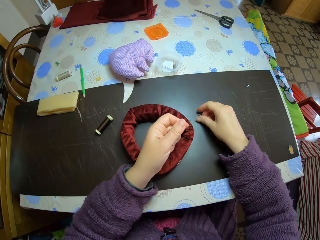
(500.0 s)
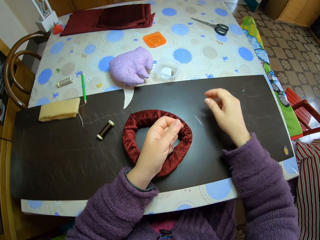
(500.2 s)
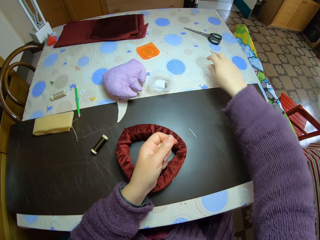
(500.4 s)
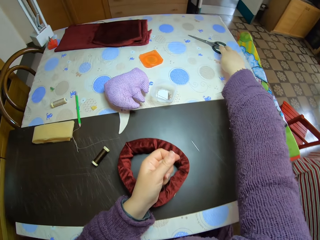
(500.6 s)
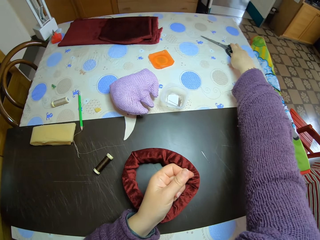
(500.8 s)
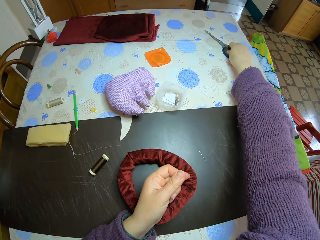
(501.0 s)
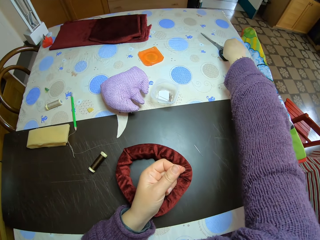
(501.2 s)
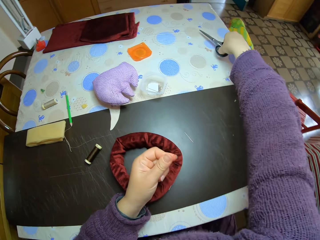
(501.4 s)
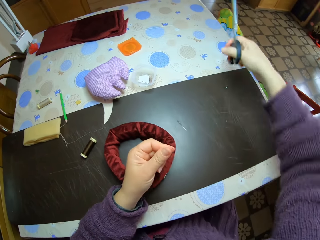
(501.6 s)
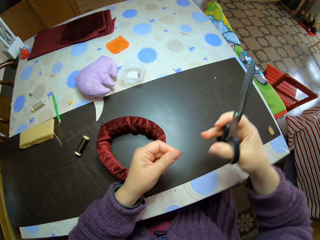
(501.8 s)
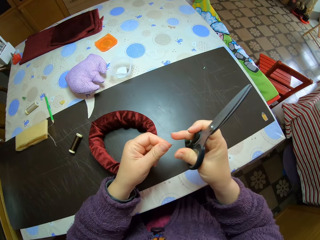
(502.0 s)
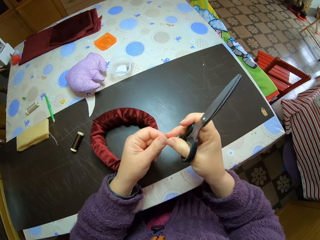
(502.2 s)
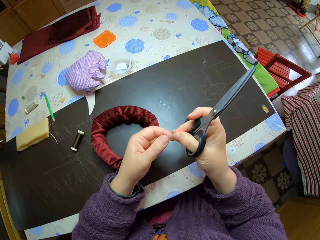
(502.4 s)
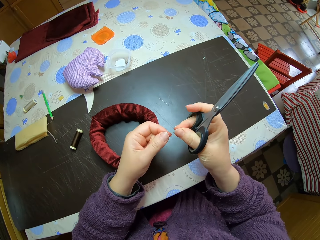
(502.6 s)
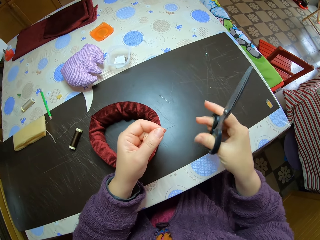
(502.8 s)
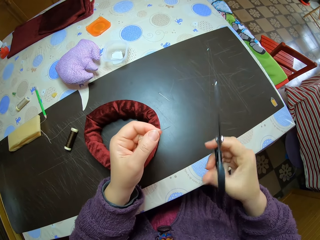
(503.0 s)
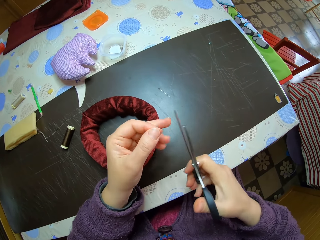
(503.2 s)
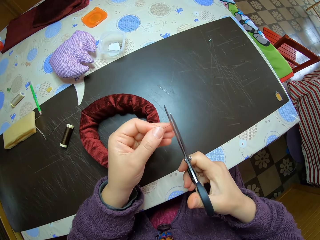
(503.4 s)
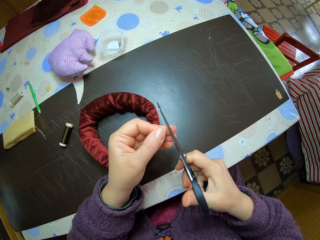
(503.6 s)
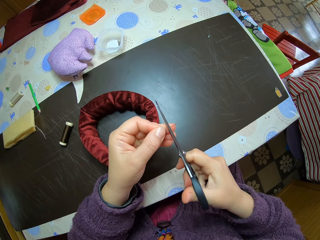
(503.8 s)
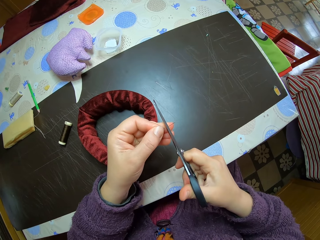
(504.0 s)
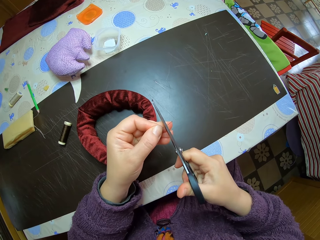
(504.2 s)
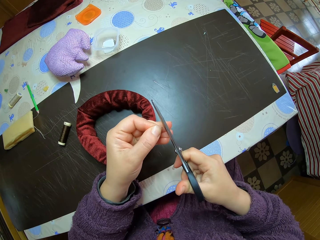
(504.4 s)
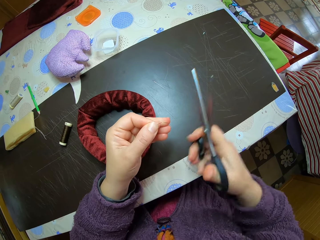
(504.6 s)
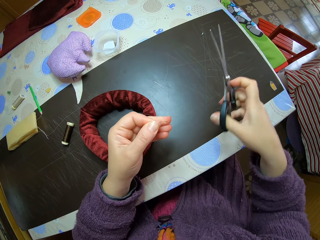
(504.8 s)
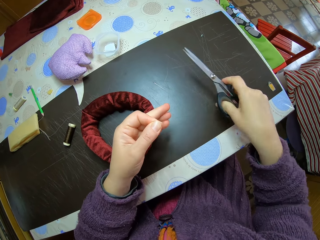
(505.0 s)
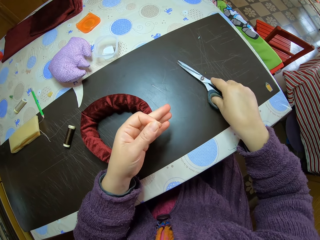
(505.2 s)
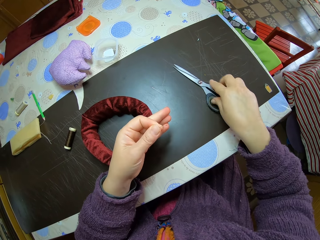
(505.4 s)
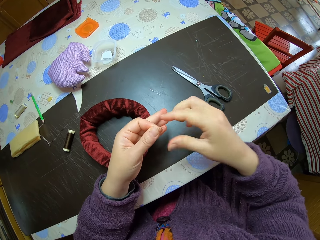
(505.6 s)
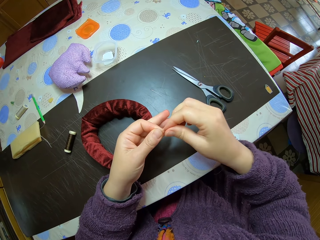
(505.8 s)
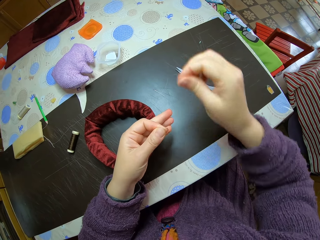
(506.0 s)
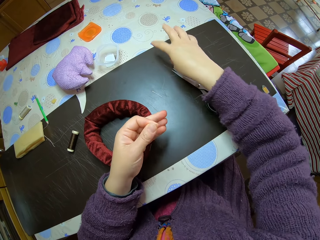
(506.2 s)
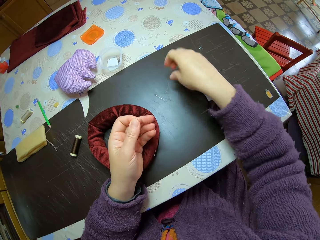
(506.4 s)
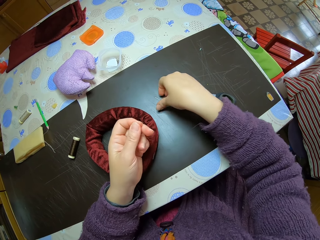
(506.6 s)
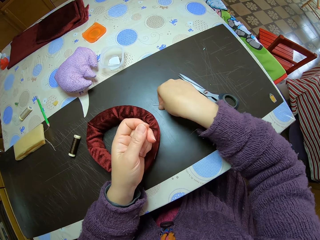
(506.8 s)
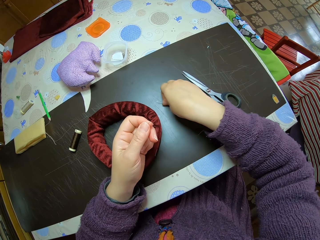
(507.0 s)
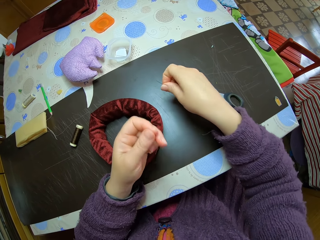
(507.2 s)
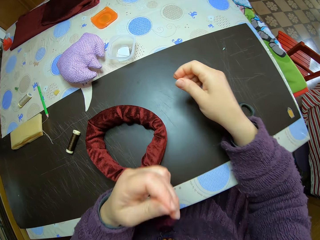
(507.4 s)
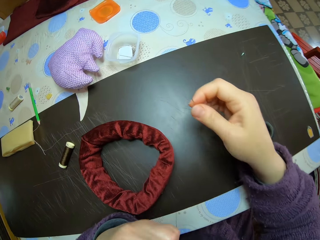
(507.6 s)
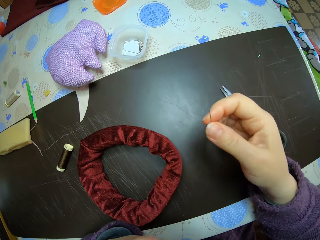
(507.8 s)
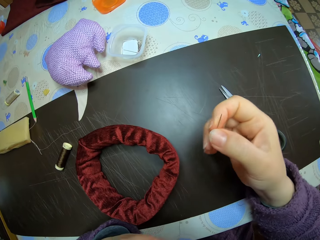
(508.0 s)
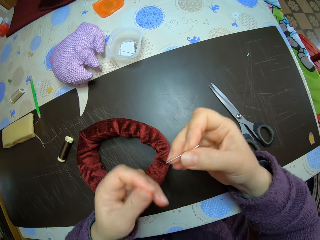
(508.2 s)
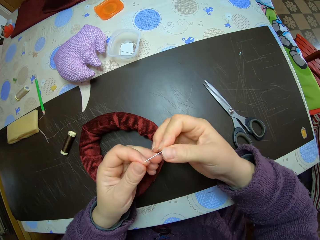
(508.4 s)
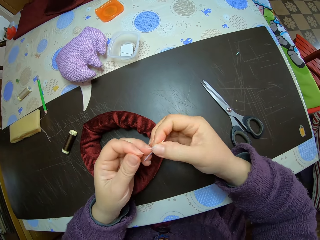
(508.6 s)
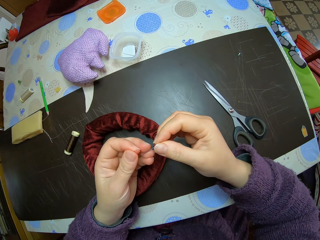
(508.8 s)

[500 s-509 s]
The camera wearer puts the needle on the table. She picks up a pair of scissors on the far end of the table with her right hand. She holds the thread with both hands. She cuts the thread with the scissors on her right hand. She drops the scissors on the table with her right hand. She grabs a thread strand from her left hand with her right hand. She holds the thread with both hands. She drops the thread strand on the table. She picks up the needle from the table with her right hand. She raises her left hand holding the thread towards her mouth.

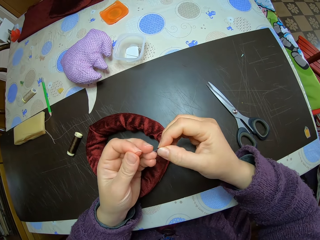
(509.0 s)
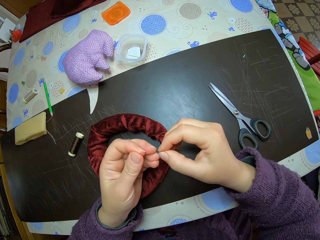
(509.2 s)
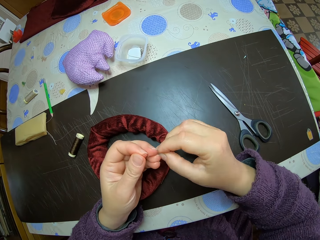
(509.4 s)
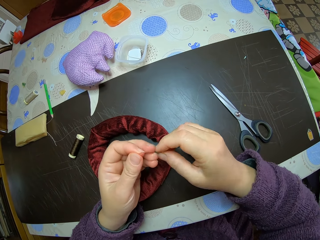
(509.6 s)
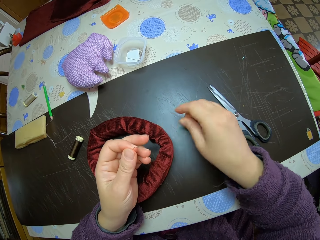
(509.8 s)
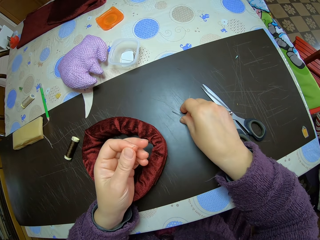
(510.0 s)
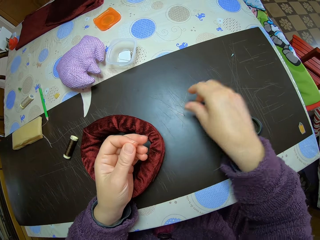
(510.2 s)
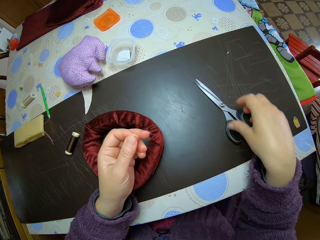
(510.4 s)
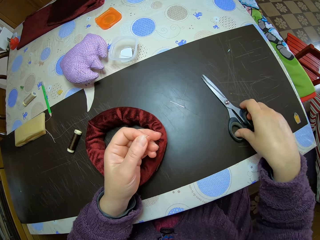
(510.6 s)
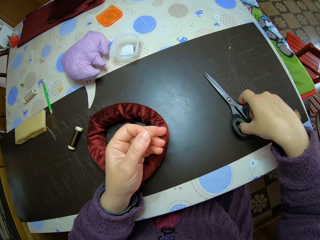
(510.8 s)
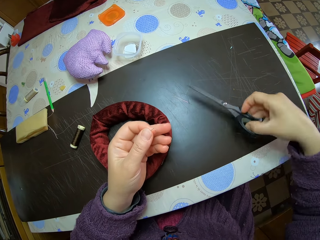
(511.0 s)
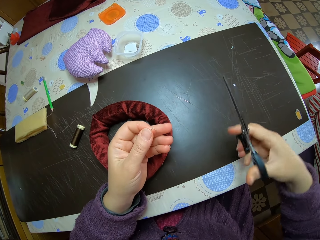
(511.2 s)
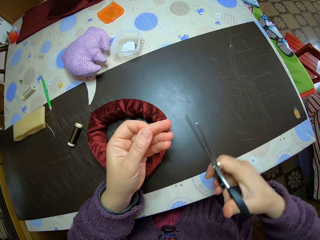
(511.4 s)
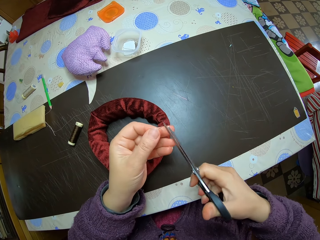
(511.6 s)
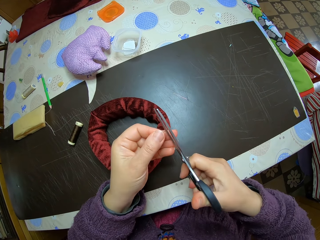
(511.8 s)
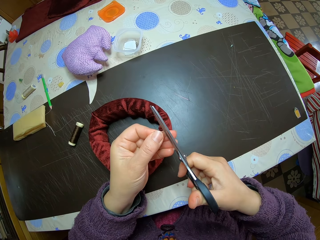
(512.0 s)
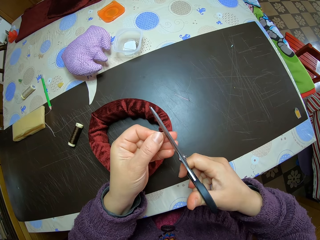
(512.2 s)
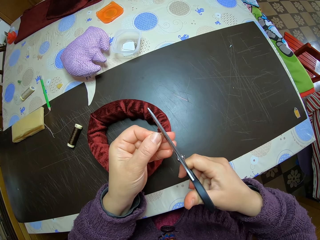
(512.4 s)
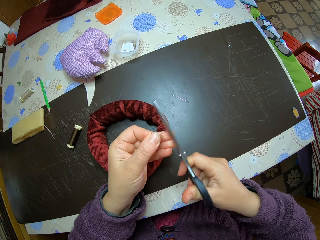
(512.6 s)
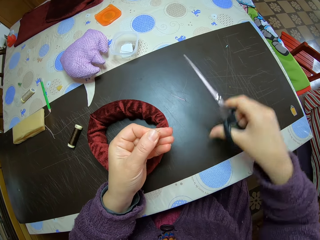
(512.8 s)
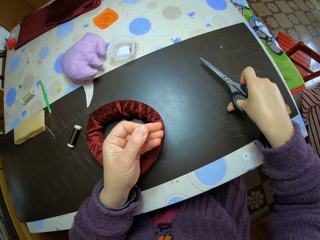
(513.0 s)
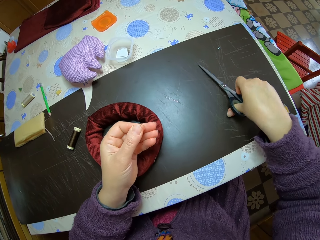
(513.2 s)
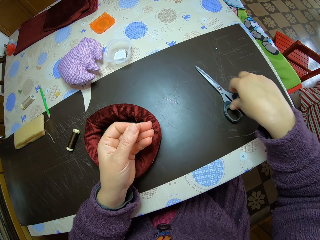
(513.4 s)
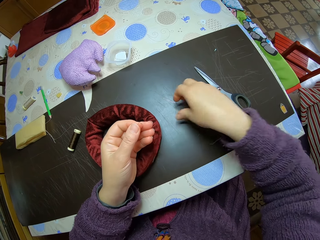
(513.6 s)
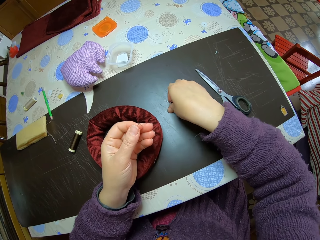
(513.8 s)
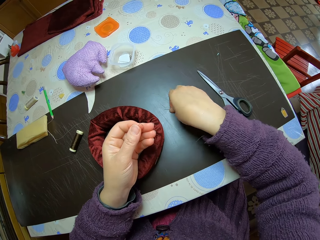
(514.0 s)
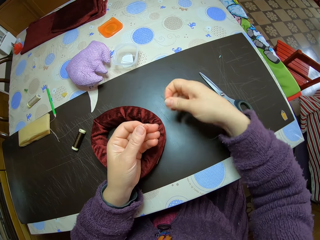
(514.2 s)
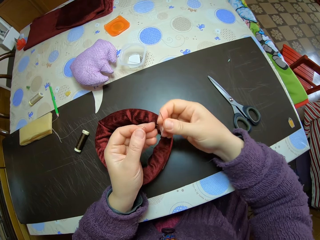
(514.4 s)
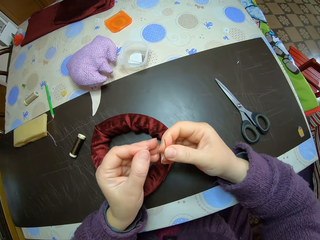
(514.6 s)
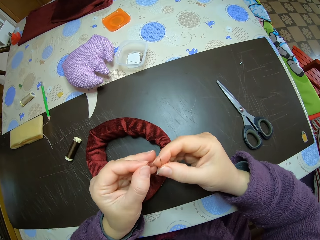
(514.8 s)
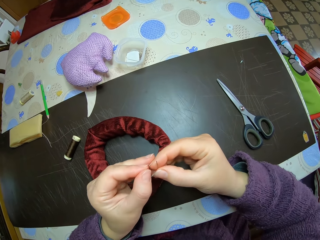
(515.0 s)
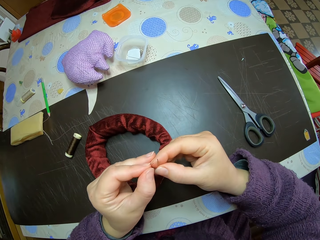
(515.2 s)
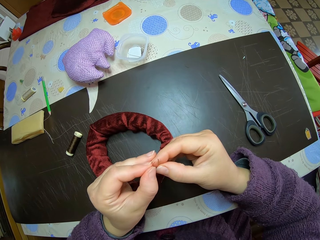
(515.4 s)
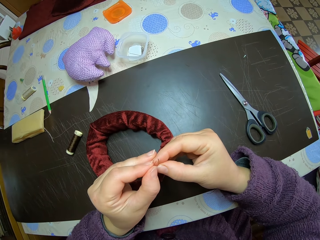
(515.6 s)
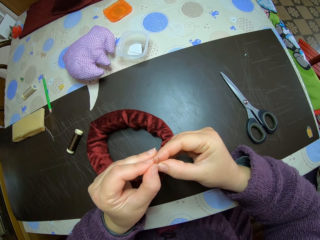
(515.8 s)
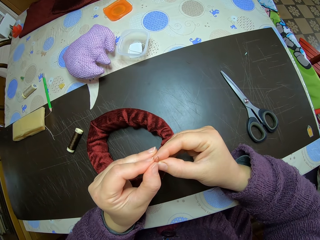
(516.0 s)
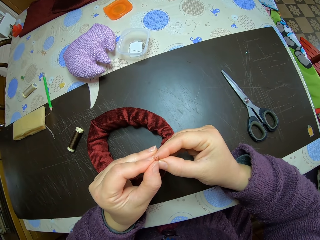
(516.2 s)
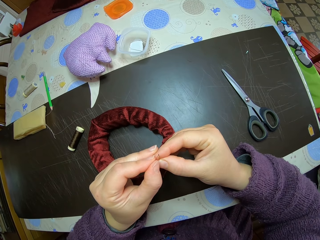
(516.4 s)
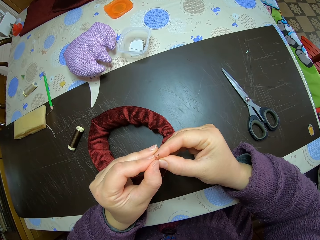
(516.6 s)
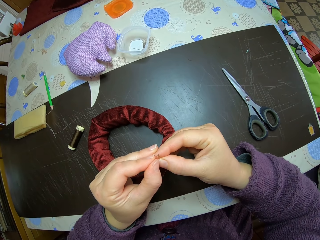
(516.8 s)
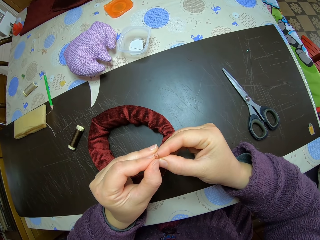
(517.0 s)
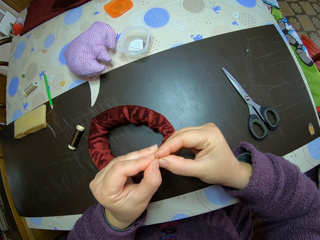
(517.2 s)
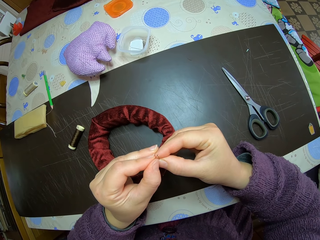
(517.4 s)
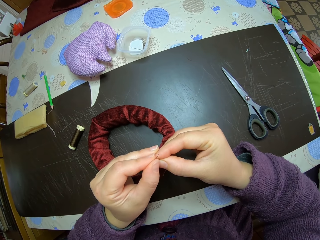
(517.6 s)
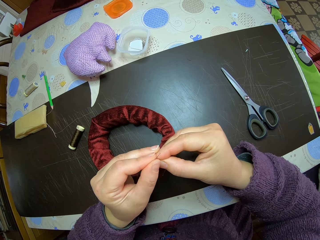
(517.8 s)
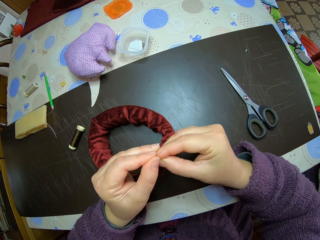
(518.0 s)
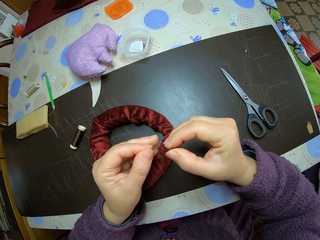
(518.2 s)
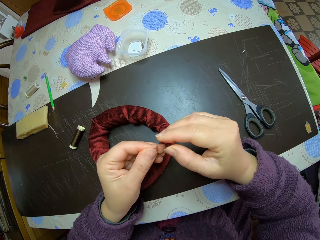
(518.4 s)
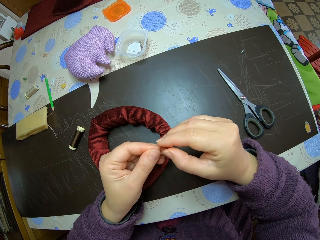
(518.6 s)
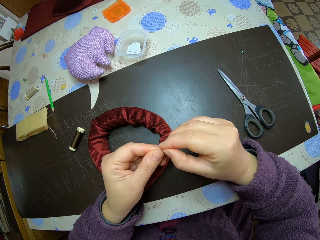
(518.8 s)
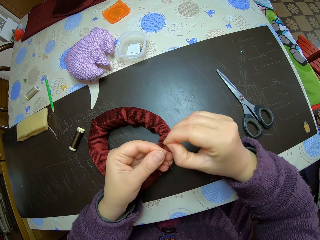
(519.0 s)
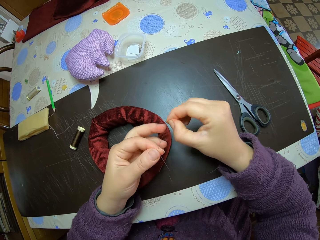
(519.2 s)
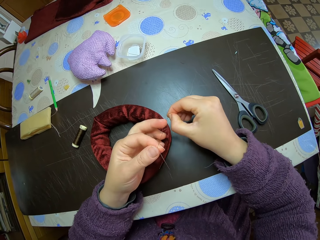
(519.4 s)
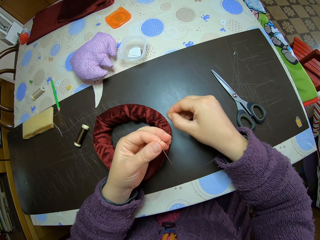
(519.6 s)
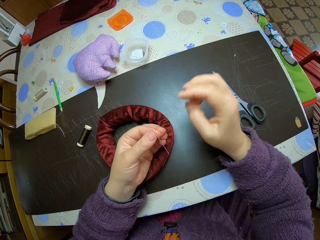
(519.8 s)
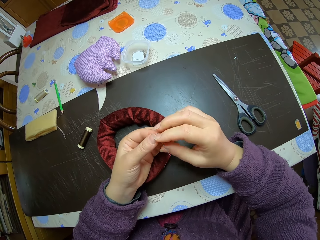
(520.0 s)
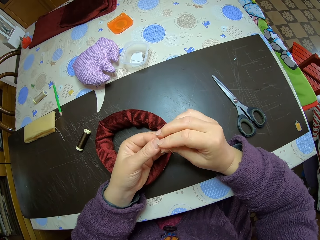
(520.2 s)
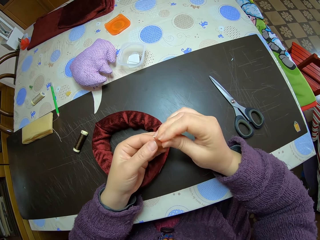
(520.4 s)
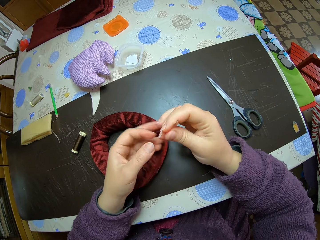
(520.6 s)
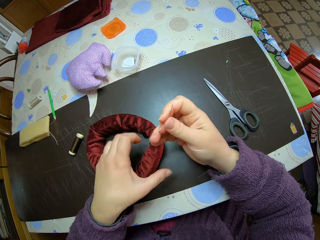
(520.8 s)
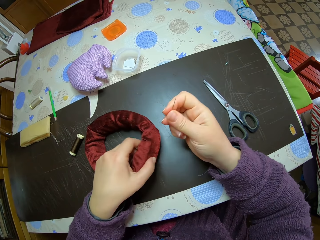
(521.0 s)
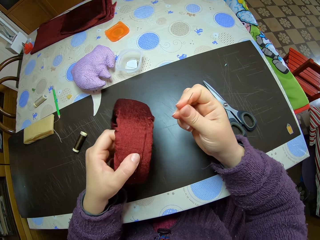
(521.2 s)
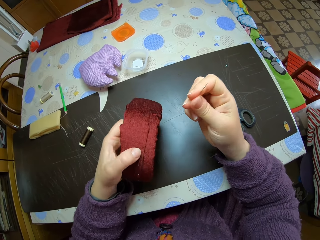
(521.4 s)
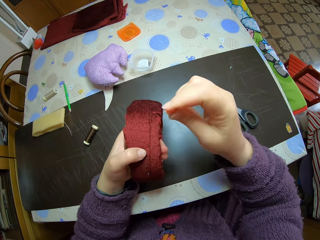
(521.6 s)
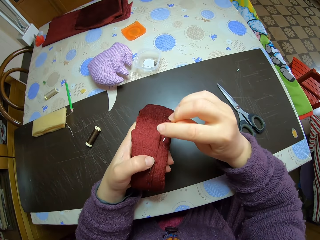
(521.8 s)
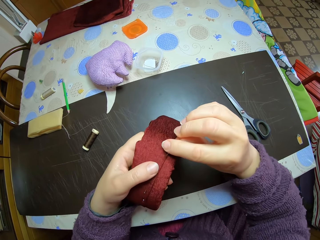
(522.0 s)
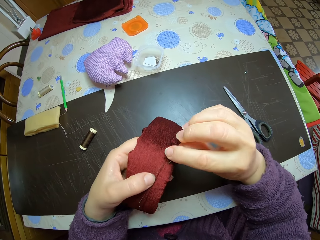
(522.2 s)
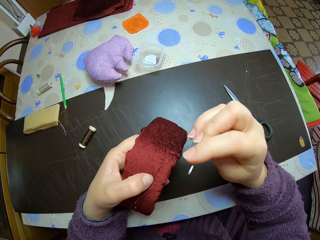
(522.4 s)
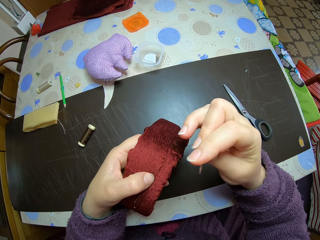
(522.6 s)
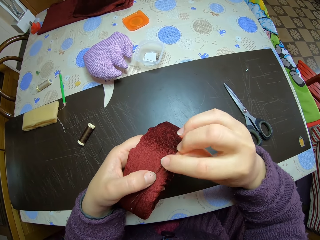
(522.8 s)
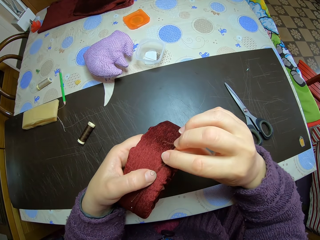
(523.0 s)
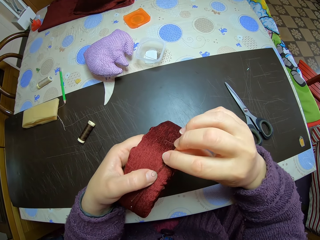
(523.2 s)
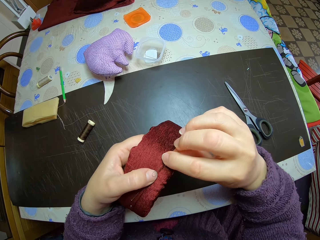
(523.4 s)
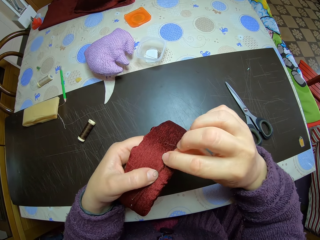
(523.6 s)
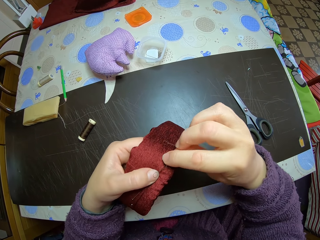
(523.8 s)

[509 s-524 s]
The camera wearer brings both hands close. She picks up the needle. She drops the needle on the table with her right hand. She picks up a pair of scissors on the table with her right hand. She cuts the thread on her left hand with the scissors on her right hand. She drops the scissors on the table with her right hand. She picks up the needle from the table with her right hand. She passes the thread on her left hand through the needle on her right hand. She pulls the thread through the needle hole with her right hand. She holds the needle with her right hand. She picks up the material or decoration on the table with her left hand. She holds the decoration. She sews the material with her right hand.
